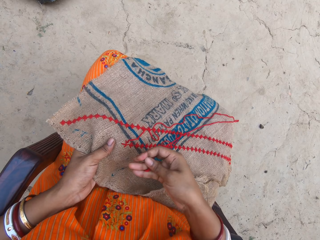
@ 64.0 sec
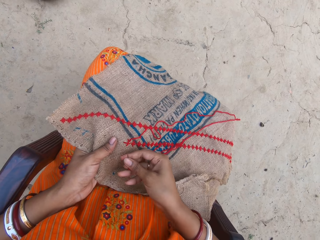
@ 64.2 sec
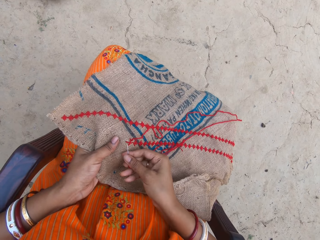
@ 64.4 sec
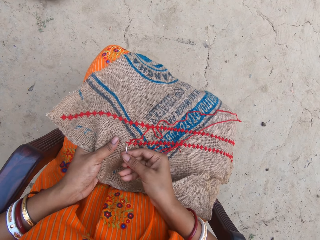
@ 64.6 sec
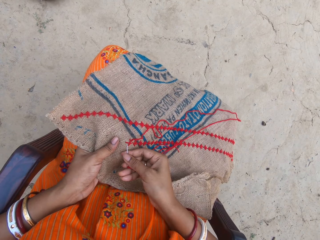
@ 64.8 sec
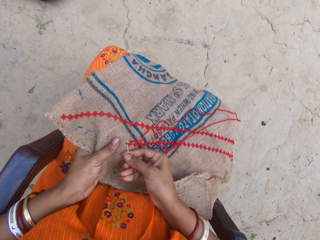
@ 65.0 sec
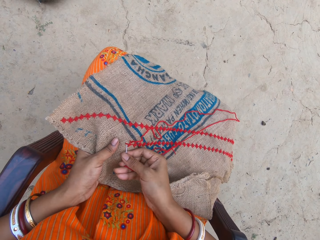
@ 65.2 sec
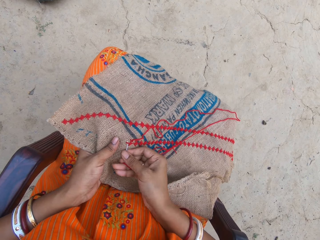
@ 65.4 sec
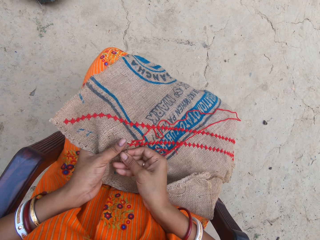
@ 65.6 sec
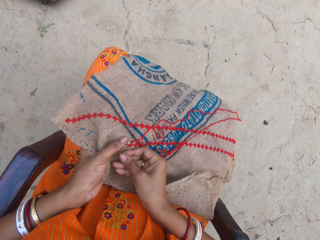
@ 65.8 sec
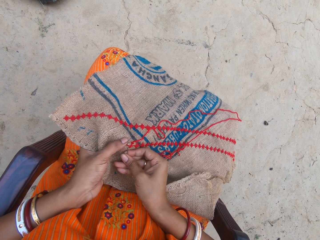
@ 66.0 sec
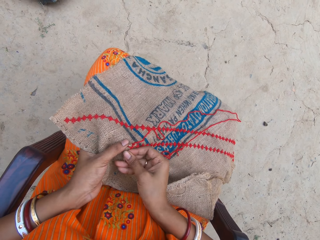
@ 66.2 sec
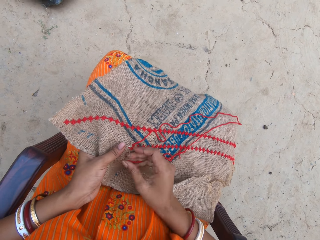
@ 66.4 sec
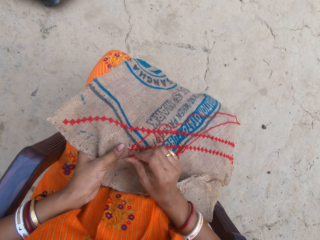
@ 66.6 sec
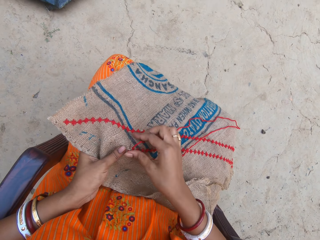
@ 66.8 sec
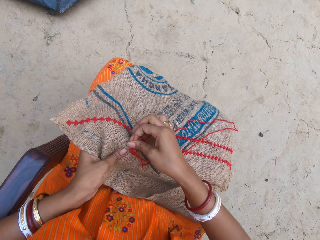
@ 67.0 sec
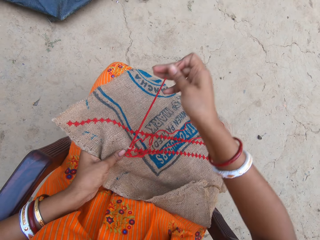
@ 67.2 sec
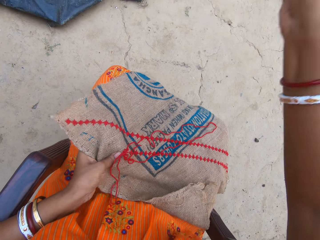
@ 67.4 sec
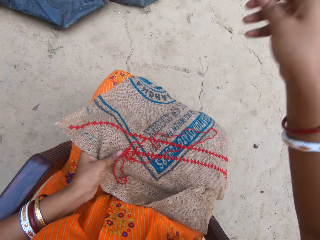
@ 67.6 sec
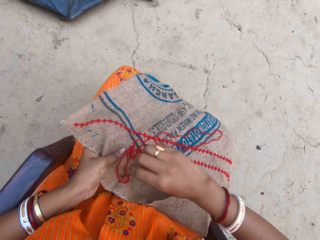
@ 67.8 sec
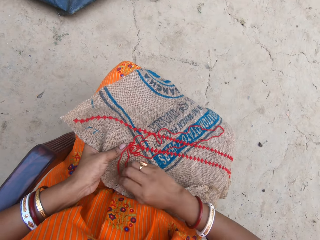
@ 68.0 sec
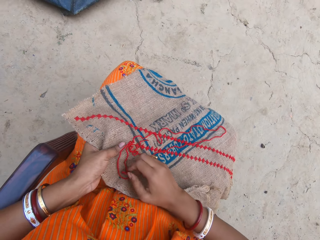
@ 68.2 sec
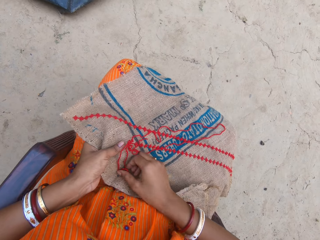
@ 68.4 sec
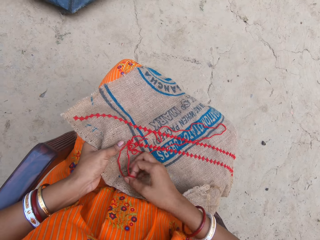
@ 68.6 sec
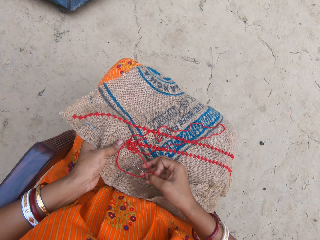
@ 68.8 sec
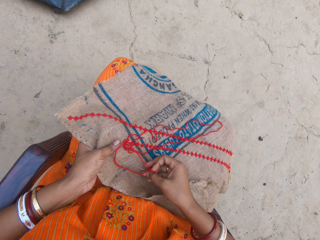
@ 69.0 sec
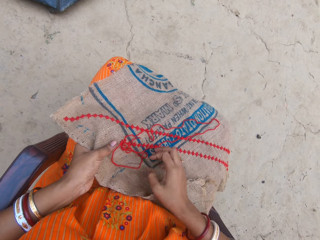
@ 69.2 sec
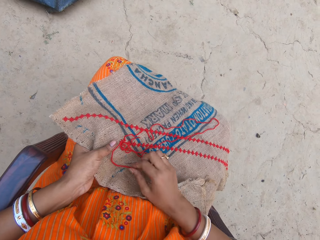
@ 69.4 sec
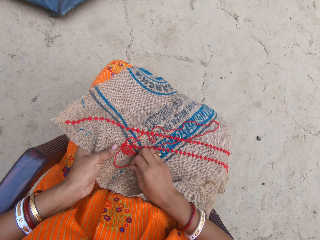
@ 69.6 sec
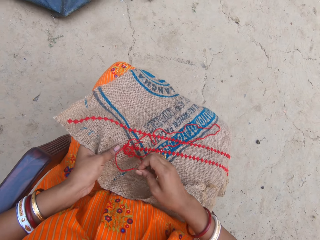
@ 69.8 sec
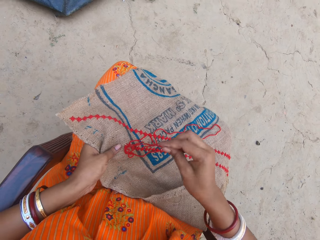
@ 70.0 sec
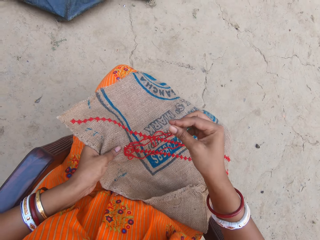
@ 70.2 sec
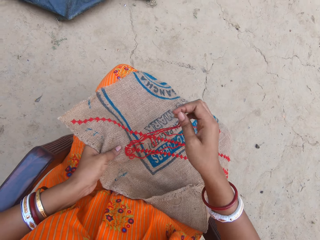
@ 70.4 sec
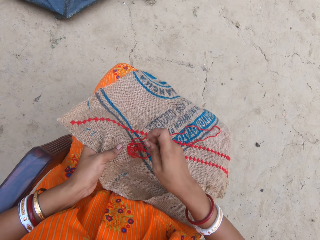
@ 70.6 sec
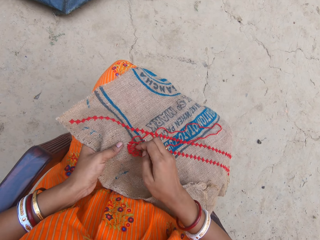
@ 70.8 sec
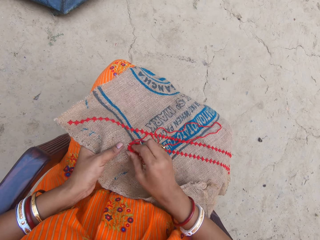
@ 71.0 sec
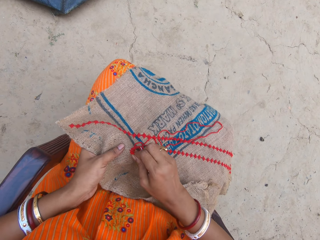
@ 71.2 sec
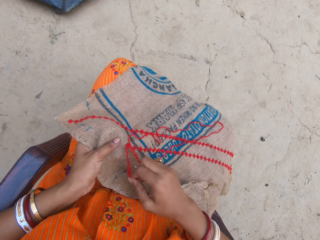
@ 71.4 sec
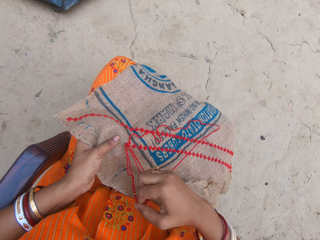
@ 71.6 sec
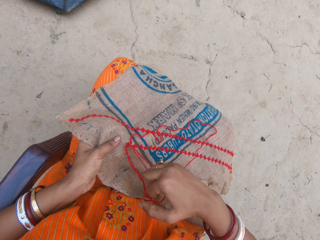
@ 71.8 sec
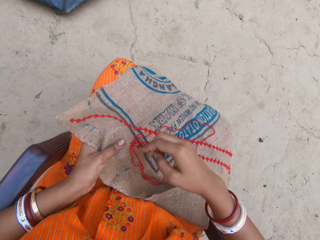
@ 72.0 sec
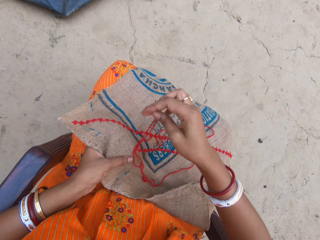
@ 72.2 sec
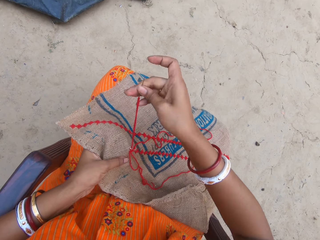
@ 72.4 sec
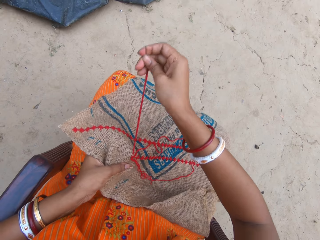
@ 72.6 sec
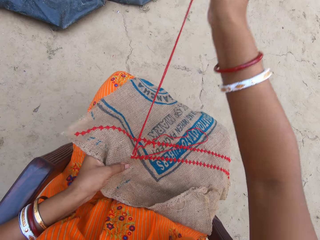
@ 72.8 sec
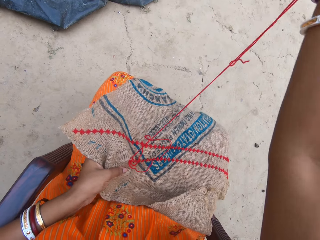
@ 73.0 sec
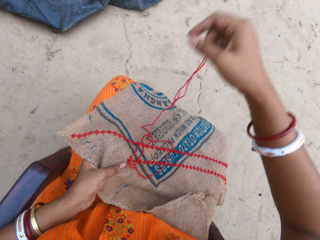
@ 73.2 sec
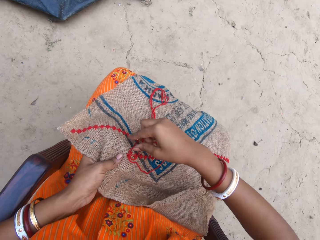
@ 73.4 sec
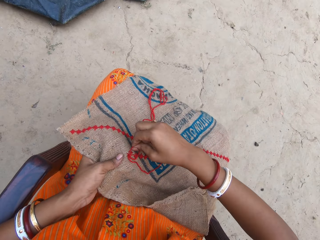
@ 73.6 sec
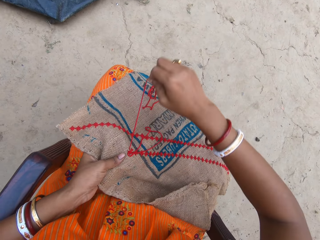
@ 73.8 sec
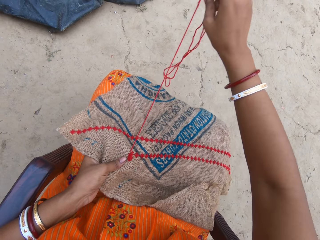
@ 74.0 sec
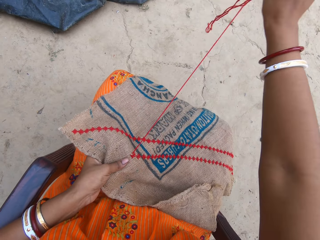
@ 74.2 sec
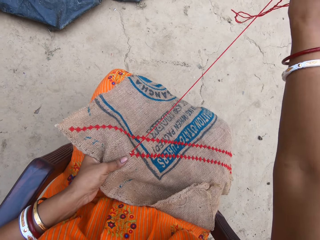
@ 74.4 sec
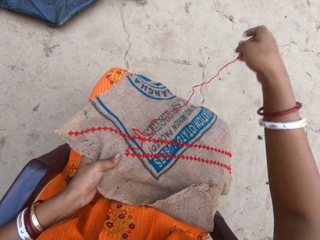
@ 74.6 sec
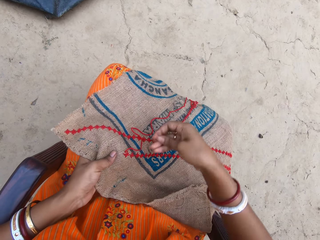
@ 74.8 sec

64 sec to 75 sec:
The camera wearer sews the fabric. They pull the thread. They take the needle. They move the thread.

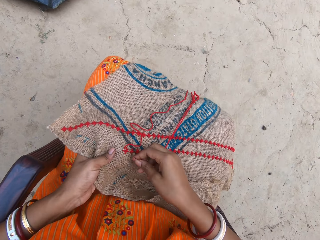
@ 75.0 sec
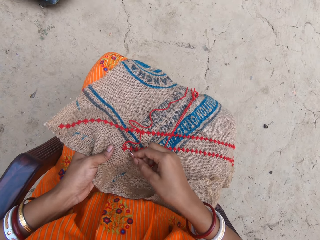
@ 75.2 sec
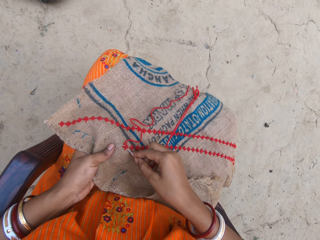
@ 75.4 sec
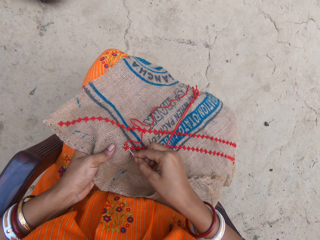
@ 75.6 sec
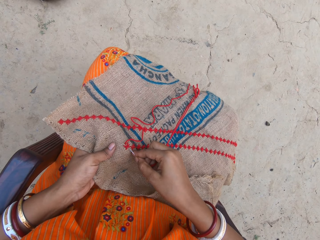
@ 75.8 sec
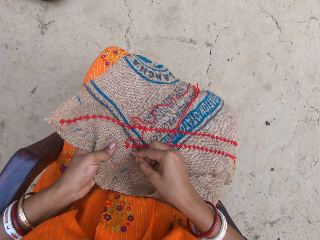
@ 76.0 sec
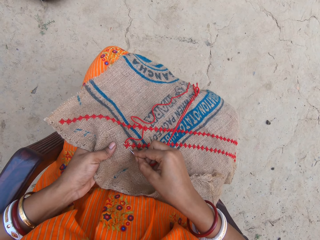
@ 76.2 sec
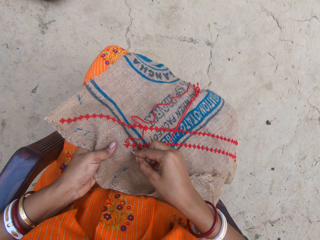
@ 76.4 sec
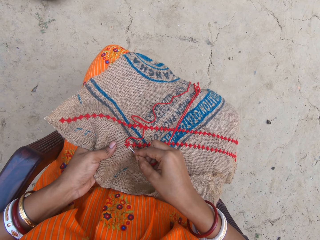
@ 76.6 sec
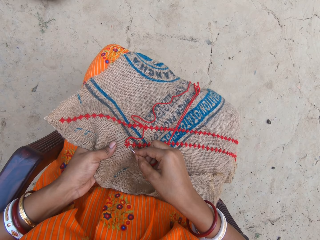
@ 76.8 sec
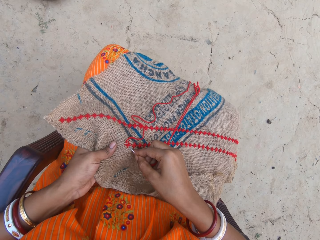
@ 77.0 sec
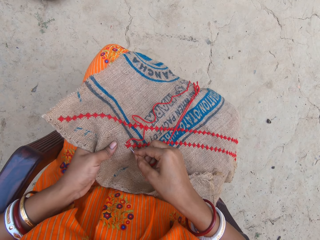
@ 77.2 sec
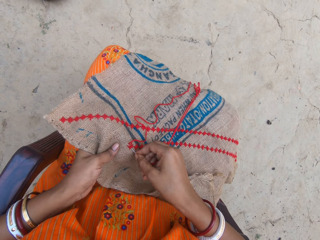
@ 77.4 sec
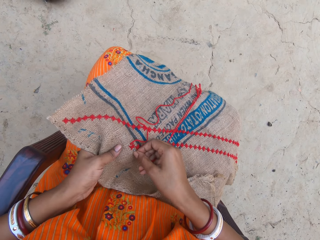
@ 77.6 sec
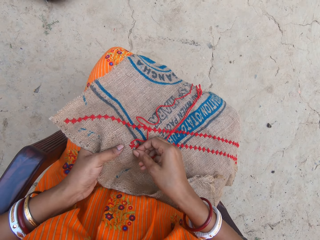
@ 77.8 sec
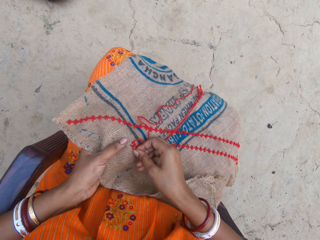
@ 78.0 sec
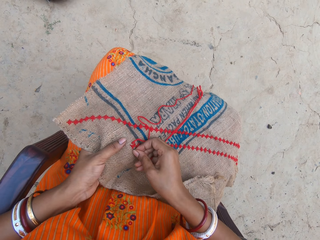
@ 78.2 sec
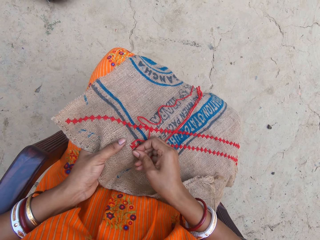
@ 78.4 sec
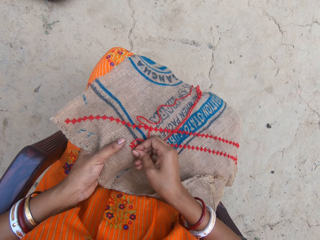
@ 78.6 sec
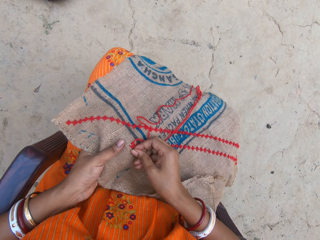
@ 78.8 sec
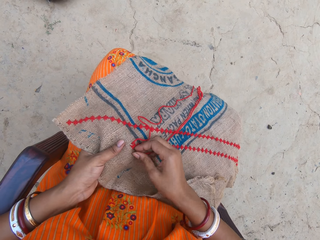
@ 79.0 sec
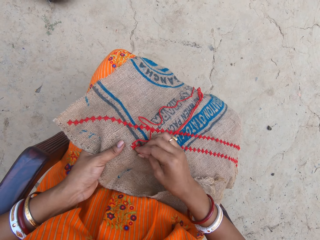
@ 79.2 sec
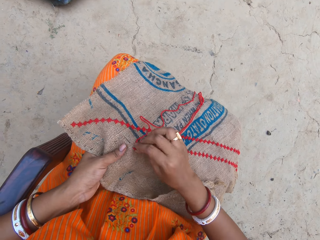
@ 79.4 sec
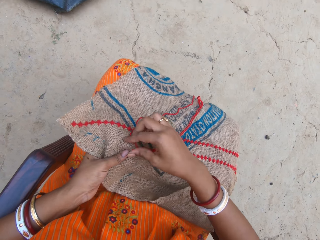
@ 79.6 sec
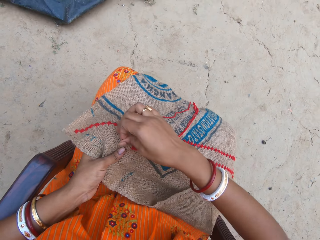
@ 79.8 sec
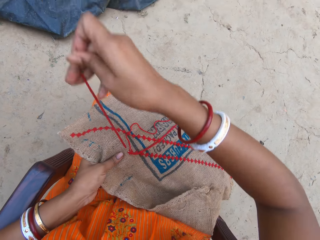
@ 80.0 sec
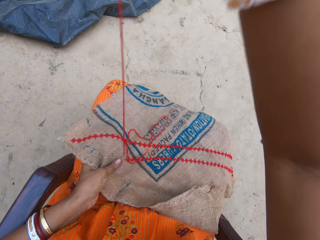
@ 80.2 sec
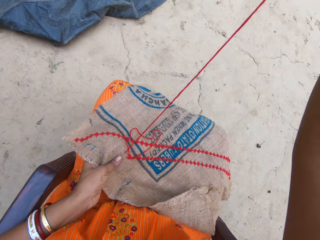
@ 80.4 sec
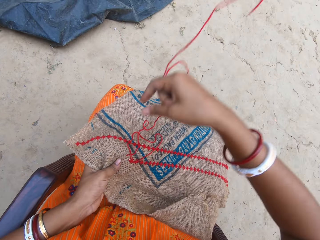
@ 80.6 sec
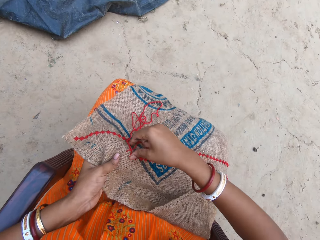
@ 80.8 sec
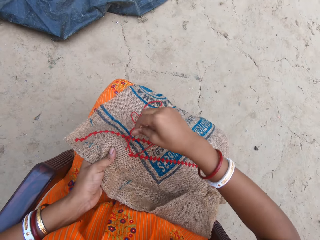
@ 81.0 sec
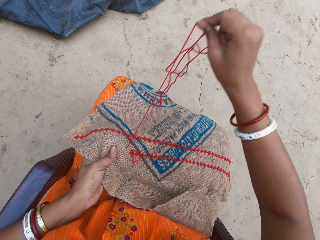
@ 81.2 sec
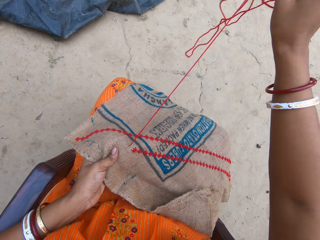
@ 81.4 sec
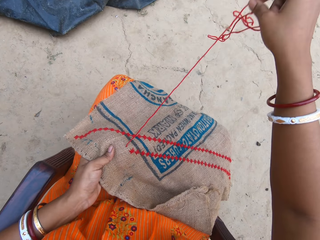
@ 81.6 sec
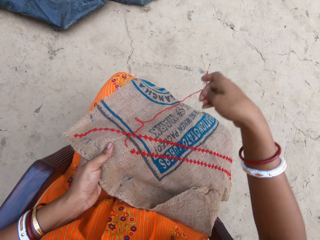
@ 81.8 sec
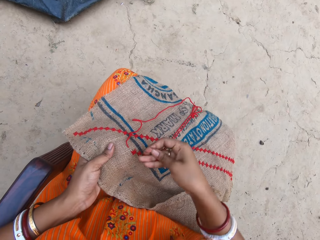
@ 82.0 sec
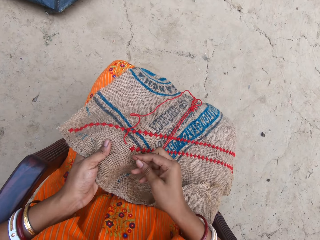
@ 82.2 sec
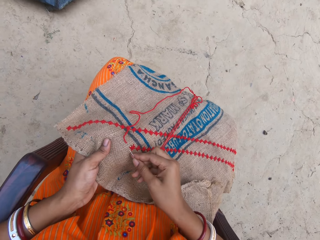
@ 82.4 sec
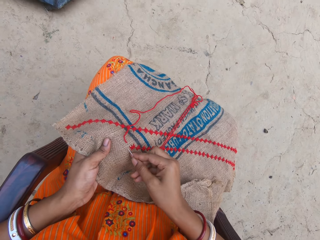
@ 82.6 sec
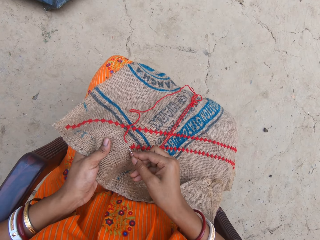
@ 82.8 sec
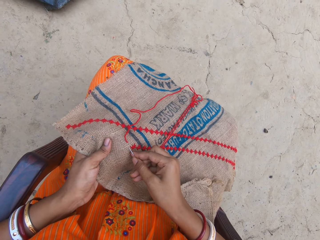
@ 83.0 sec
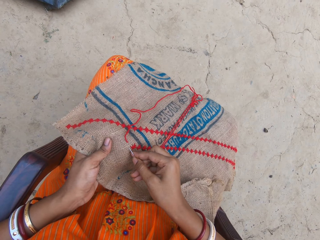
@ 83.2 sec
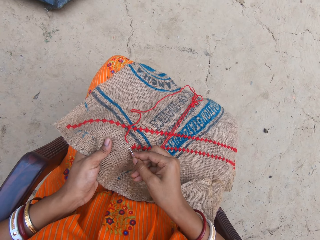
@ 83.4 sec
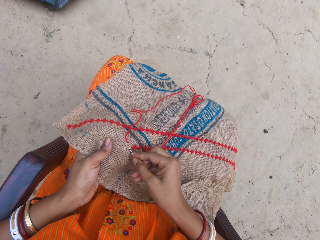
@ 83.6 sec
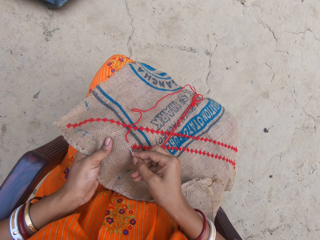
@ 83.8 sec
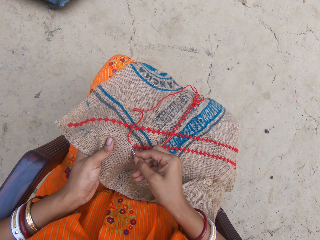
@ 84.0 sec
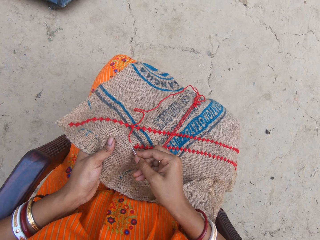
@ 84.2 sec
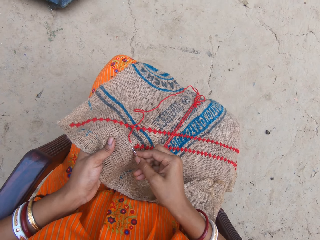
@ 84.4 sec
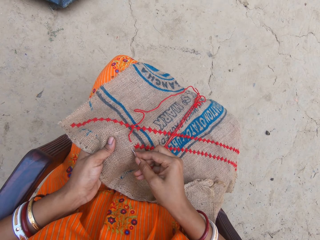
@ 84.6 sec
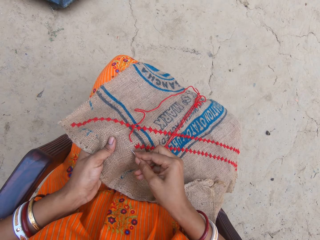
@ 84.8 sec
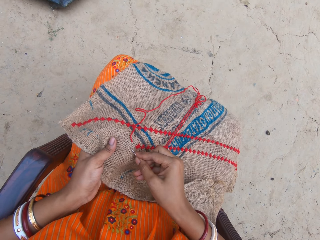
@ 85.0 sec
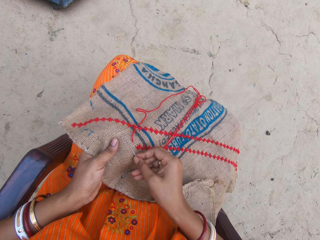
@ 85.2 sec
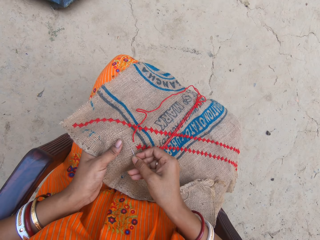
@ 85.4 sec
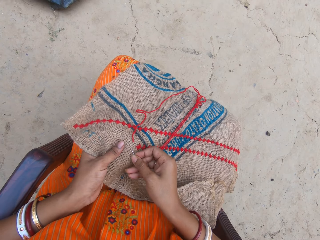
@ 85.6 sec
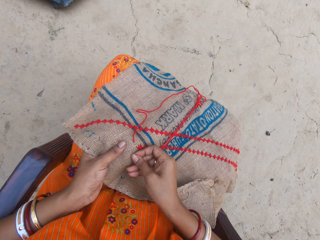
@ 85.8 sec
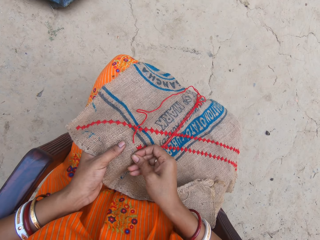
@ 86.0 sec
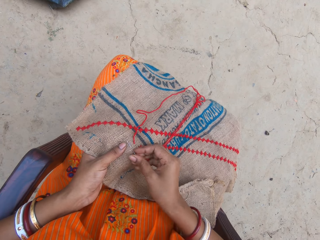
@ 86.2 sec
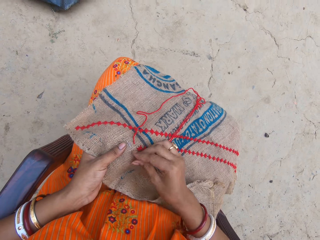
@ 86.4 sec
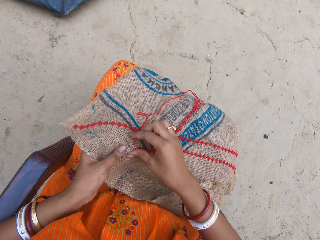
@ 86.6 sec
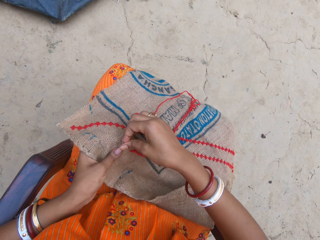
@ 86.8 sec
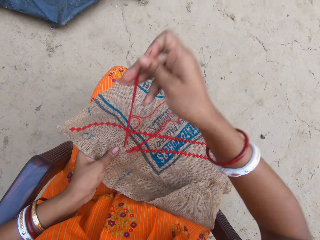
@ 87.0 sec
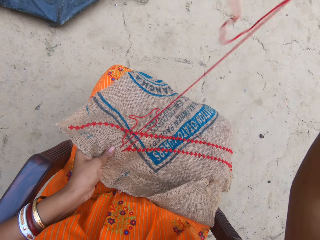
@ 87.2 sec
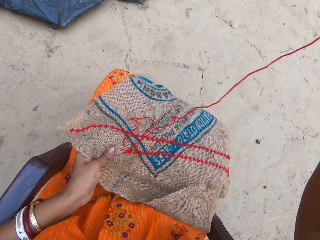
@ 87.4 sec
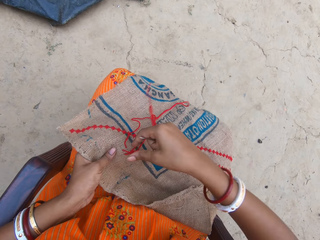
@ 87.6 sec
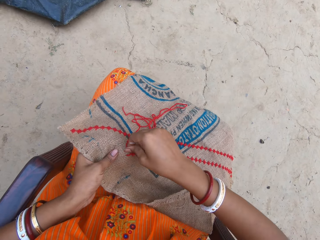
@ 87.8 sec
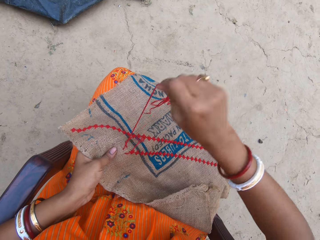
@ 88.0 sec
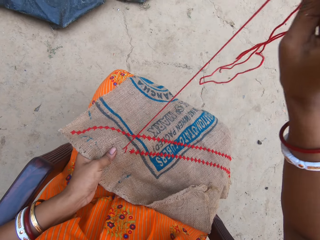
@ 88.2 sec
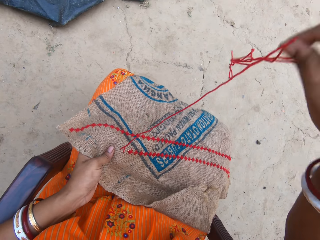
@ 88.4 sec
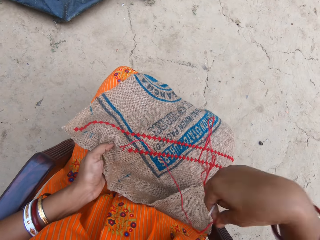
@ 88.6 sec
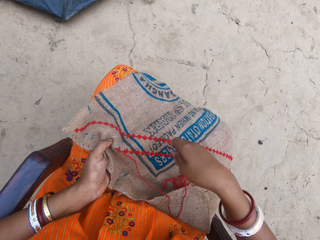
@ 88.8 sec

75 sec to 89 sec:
The camera wearer sews the fabric. They pull the thread. They sew the fabric. They pull the thread.
